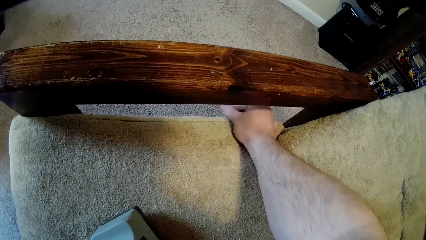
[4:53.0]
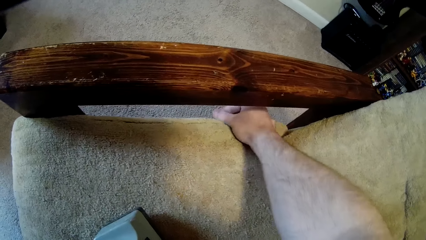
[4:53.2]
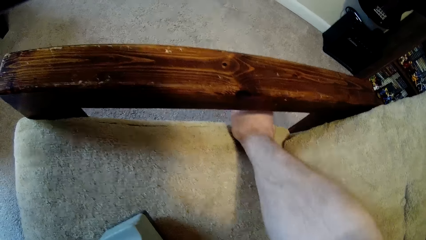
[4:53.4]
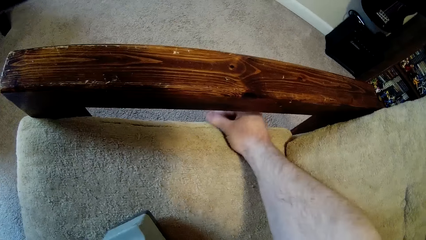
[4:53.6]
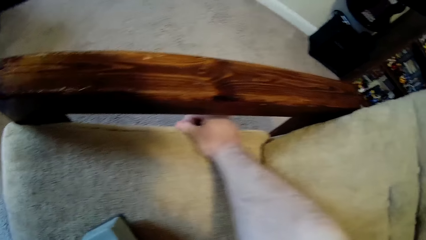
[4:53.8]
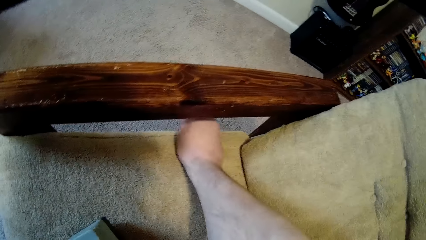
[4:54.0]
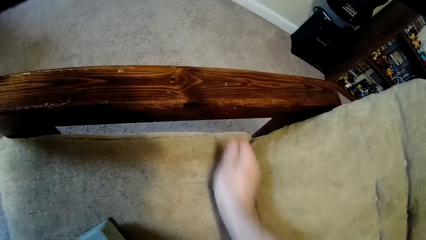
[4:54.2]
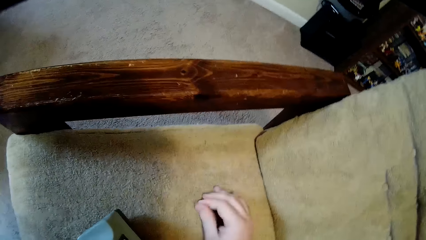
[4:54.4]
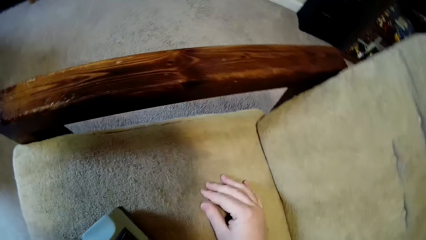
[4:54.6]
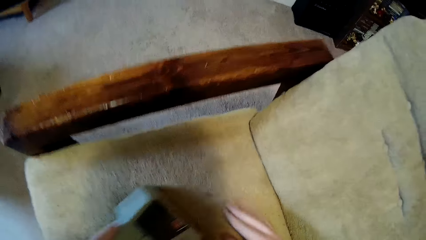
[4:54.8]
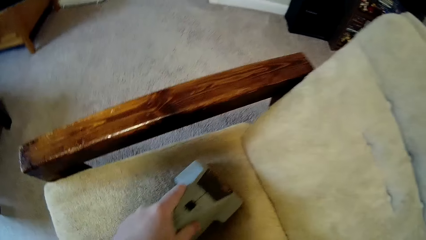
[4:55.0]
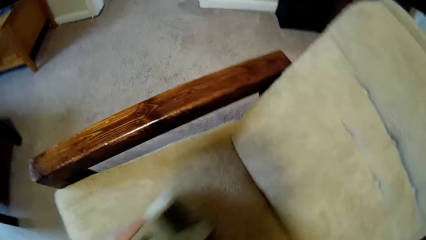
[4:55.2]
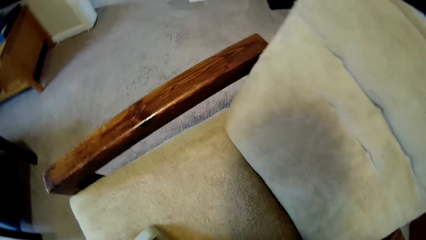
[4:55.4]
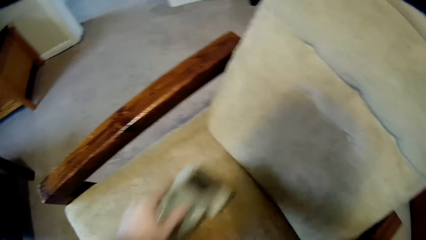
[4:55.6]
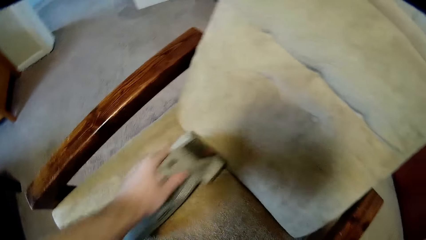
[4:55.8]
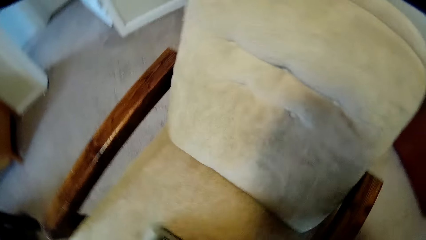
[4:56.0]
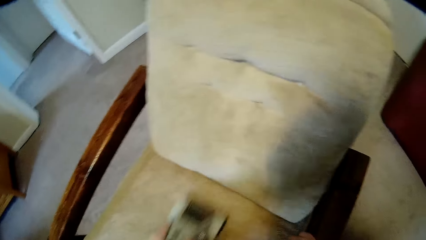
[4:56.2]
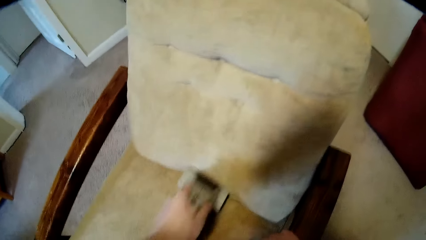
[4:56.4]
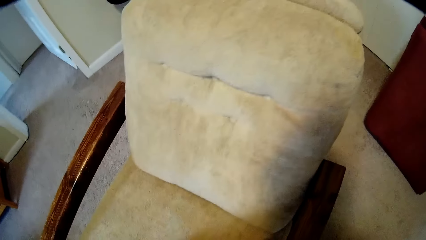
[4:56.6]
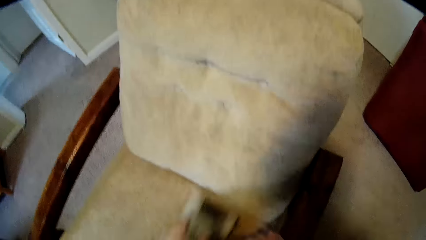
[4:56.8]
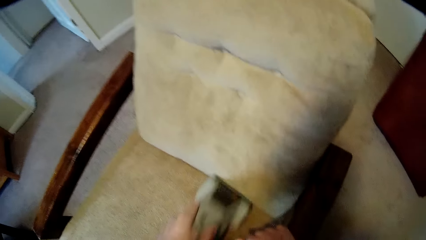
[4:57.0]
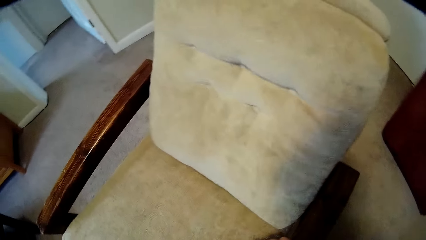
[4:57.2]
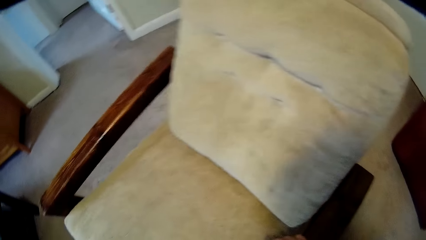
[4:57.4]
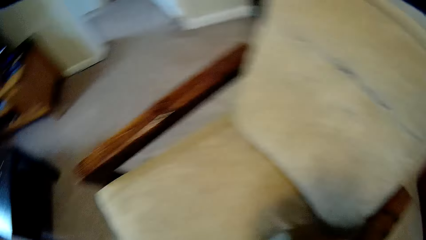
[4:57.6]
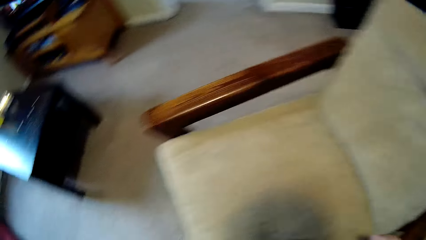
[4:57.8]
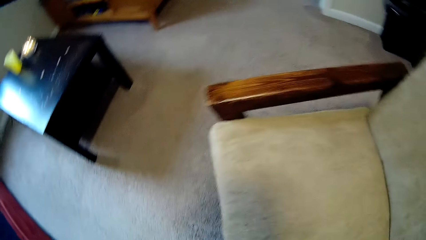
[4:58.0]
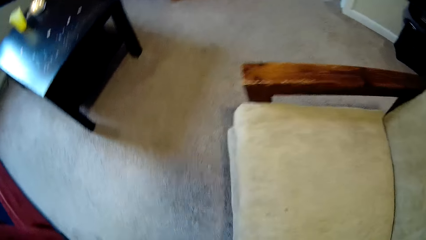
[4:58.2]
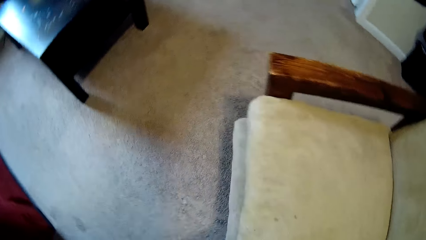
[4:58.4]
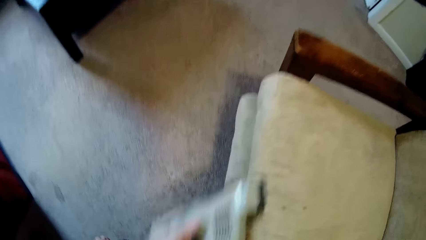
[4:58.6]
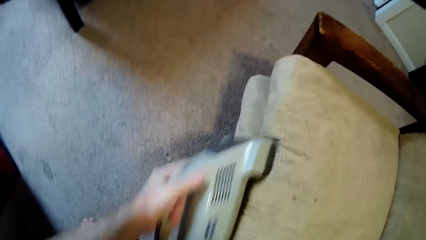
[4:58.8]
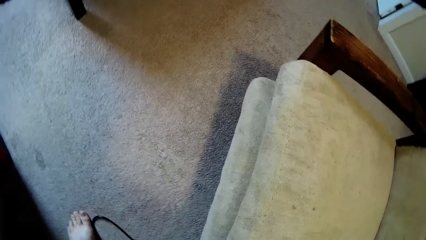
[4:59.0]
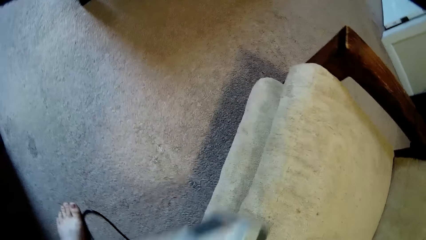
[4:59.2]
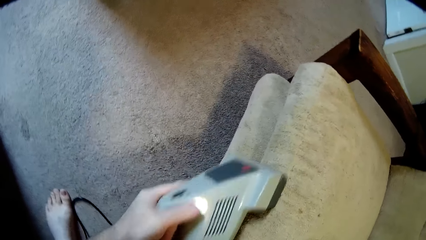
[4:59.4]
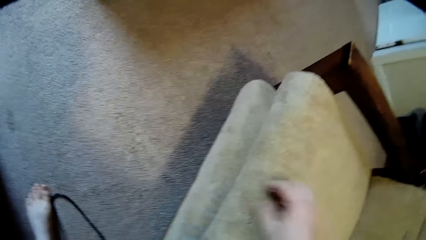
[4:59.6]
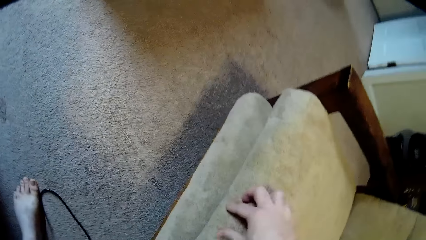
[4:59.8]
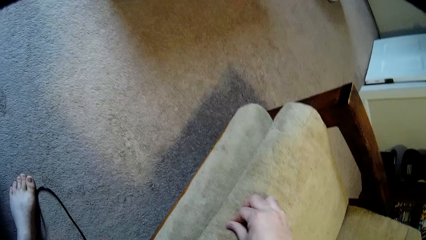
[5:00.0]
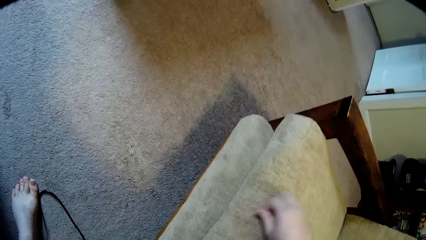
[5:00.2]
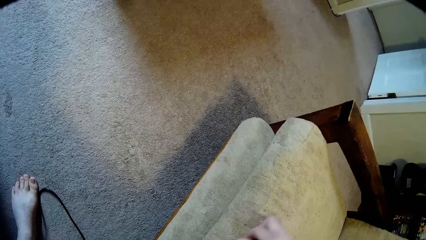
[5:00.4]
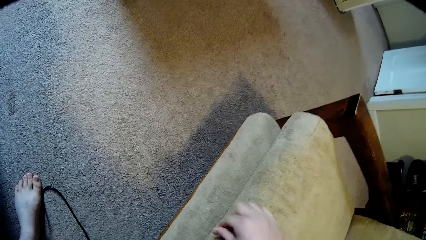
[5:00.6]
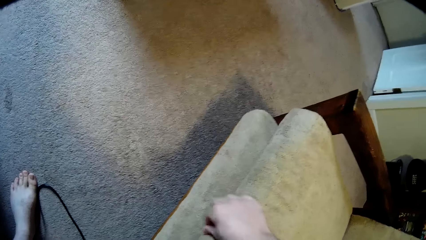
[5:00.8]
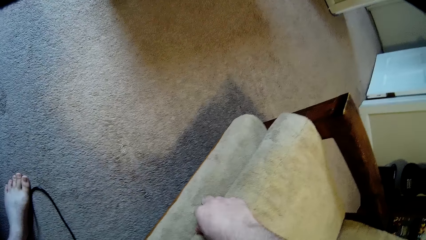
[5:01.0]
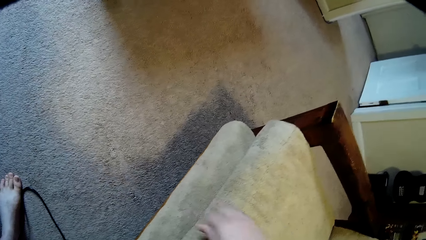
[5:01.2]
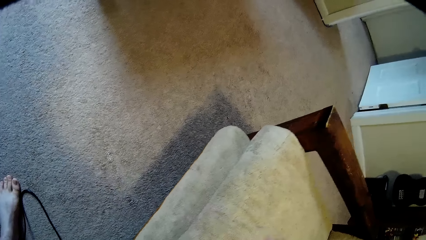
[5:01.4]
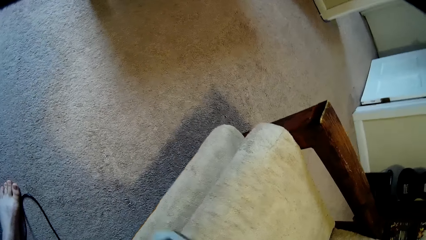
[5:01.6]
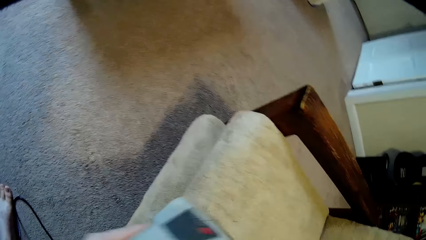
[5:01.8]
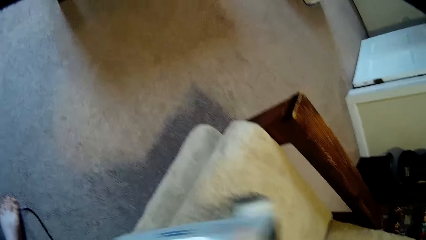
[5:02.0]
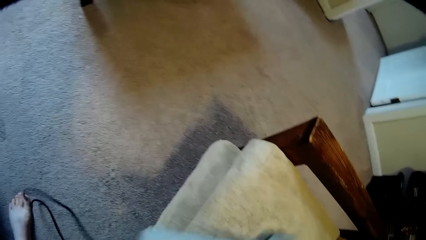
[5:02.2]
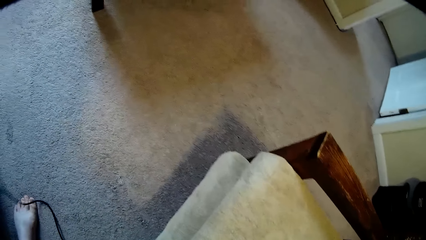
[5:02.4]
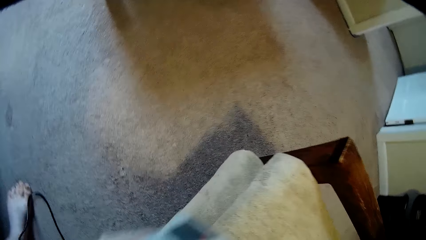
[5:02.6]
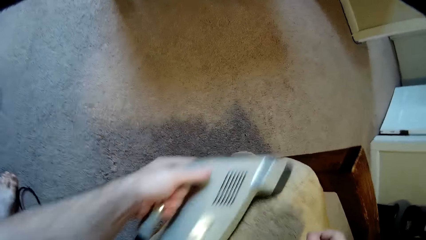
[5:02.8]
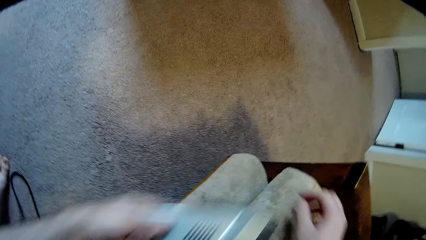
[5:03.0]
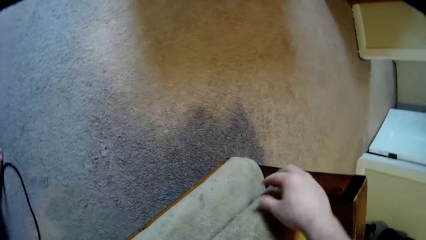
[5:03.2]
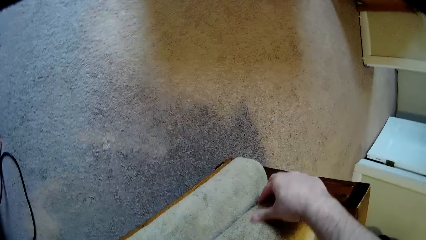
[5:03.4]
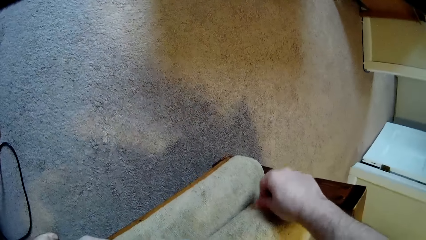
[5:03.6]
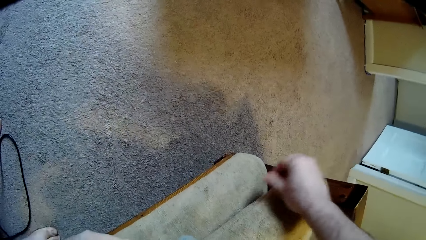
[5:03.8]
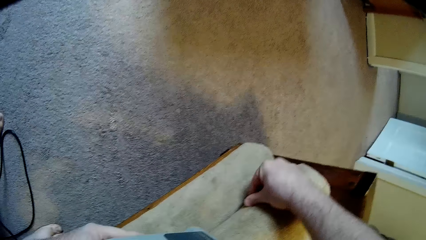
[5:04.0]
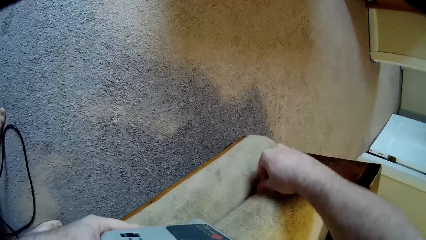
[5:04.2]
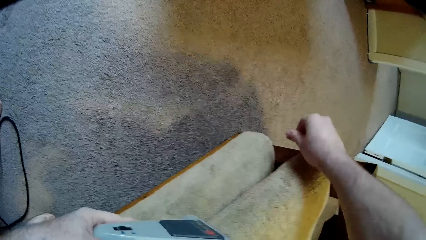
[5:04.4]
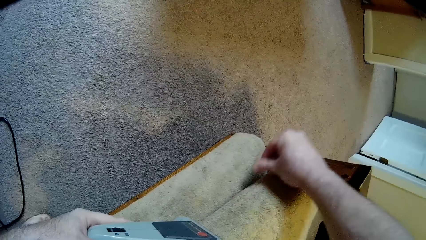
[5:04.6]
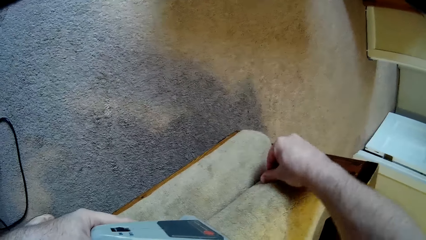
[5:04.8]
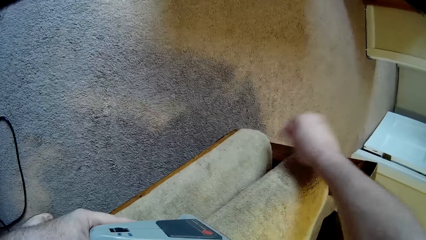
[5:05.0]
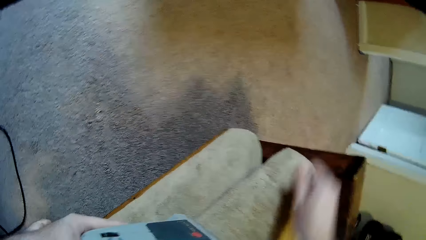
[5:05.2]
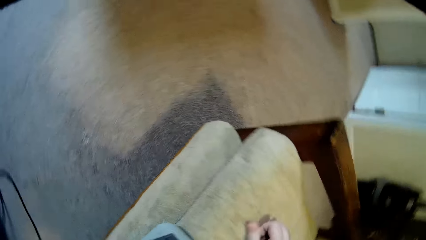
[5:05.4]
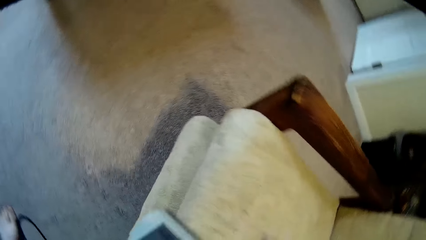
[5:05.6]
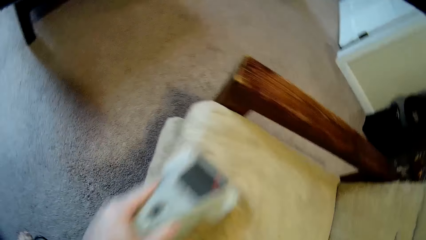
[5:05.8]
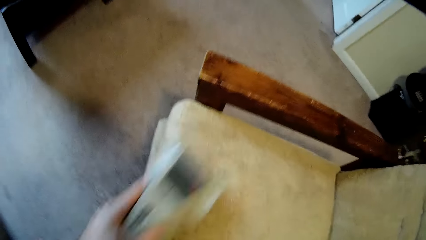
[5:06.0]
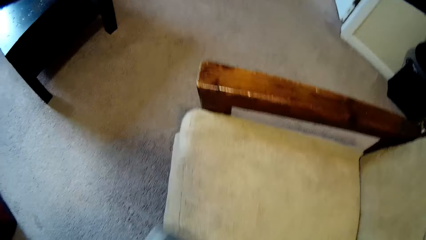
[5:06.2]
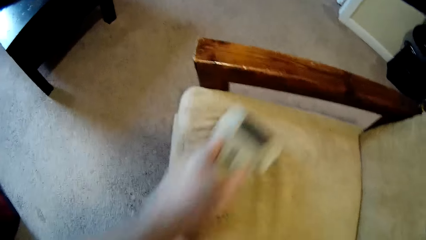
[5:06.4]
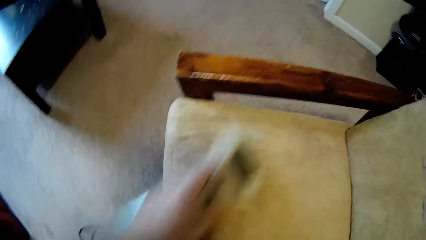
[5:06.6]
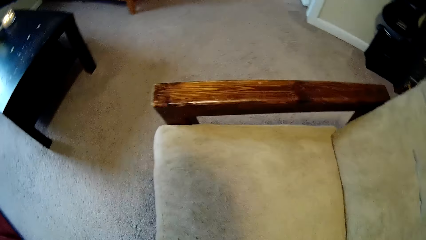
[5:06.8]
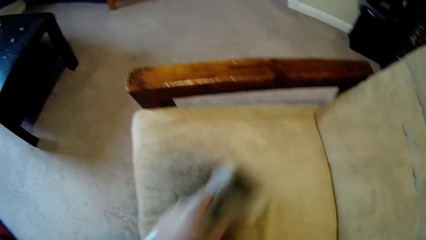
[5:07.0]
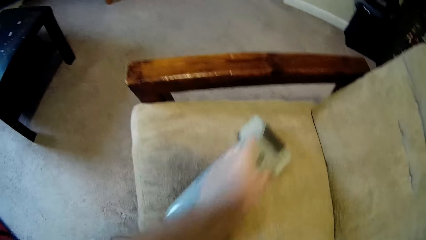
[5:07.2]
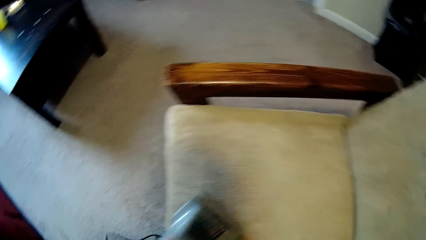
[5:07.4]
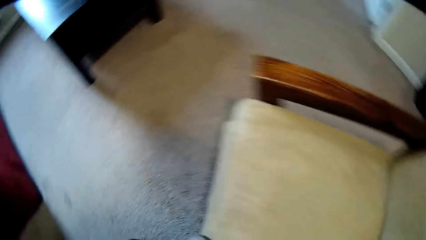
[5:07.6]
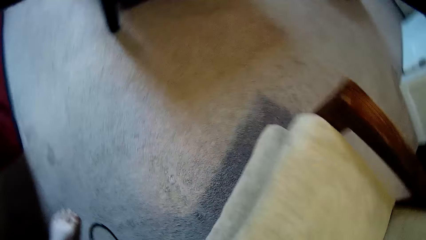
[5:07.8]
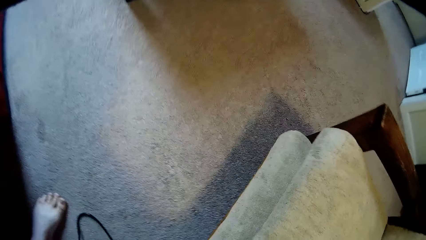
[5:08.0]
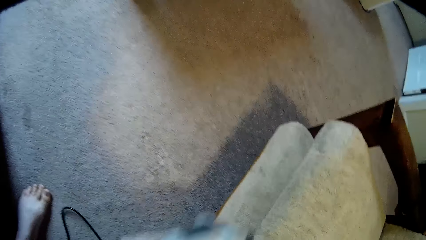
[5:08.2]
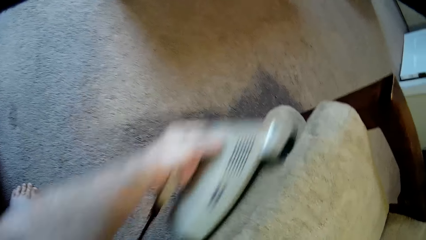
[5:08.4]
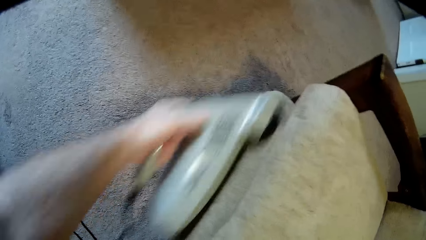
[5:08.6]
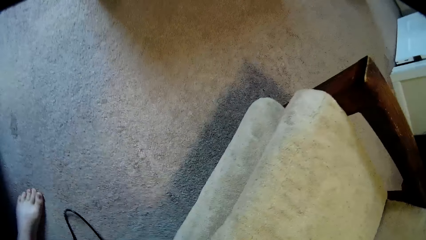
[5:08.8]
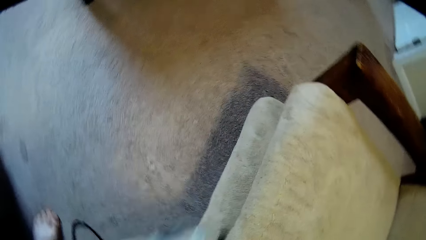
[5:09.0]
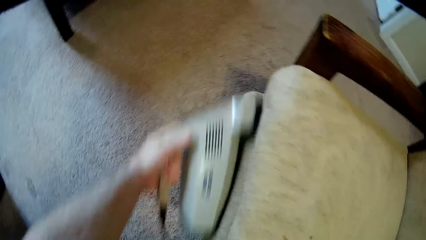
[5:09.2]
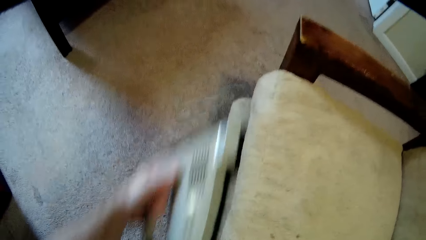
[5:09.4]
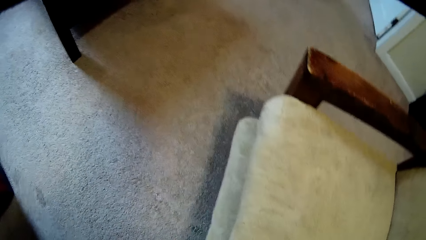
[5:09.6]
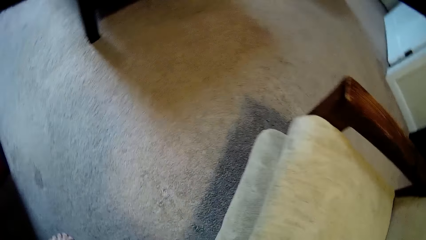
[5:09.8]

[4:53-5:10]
The camera wearer cleans the sofa using a sofa cleaning machine. They pick dirt from the sofa using the fingers. They clean the sofa using the sofa cleaning machine.
